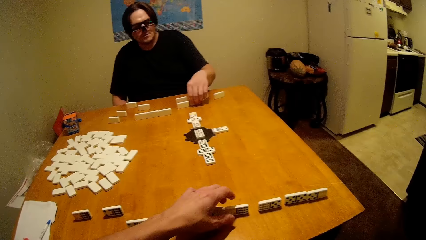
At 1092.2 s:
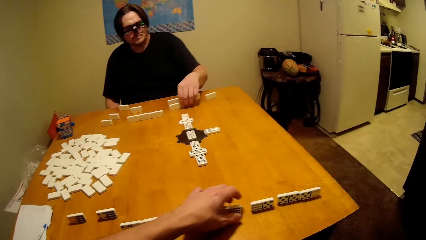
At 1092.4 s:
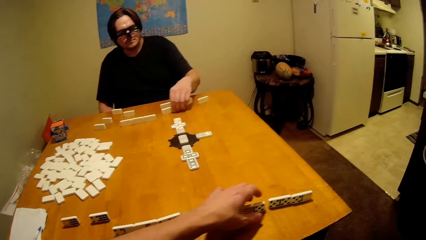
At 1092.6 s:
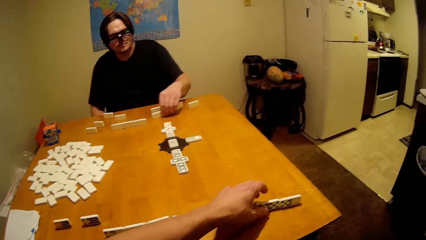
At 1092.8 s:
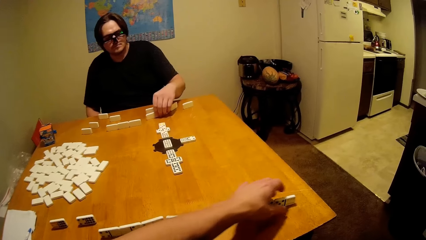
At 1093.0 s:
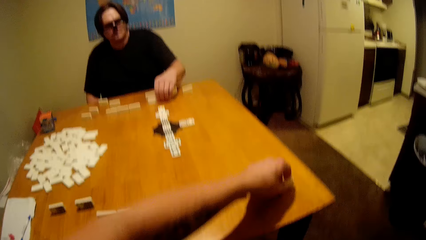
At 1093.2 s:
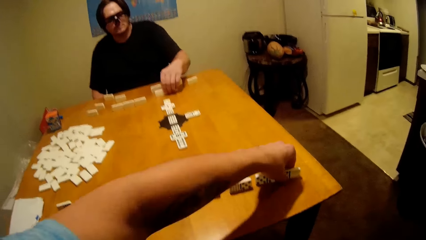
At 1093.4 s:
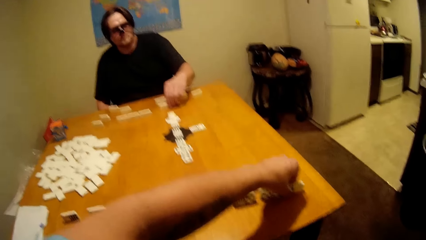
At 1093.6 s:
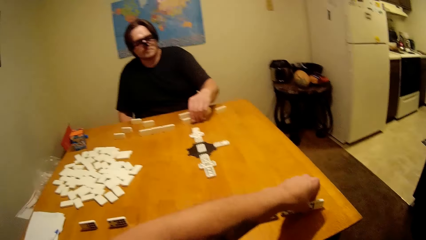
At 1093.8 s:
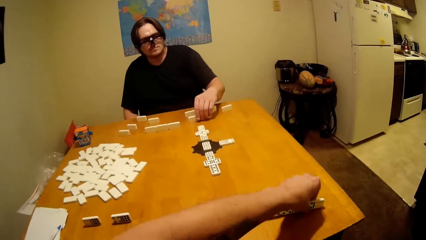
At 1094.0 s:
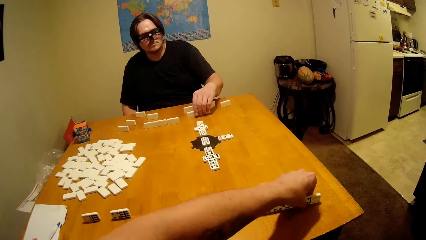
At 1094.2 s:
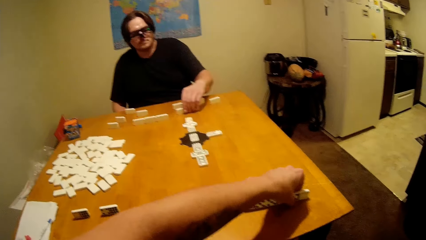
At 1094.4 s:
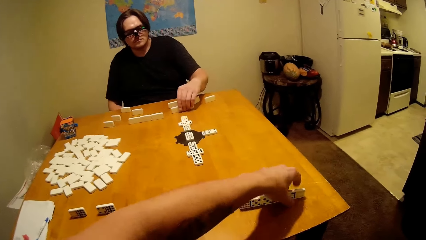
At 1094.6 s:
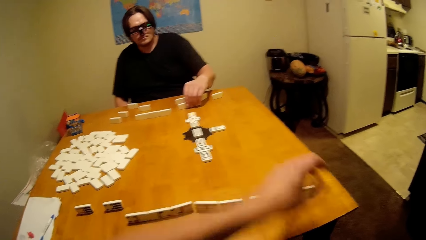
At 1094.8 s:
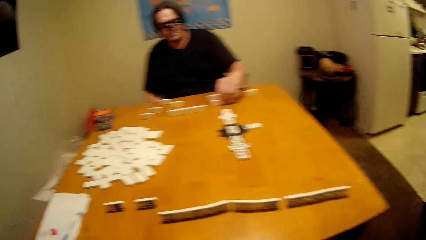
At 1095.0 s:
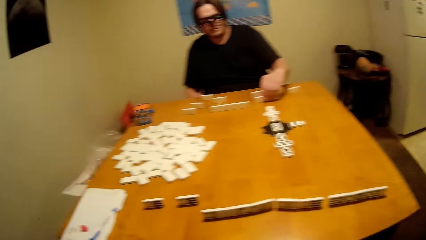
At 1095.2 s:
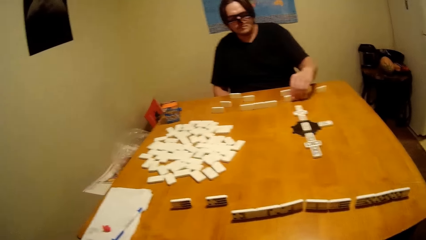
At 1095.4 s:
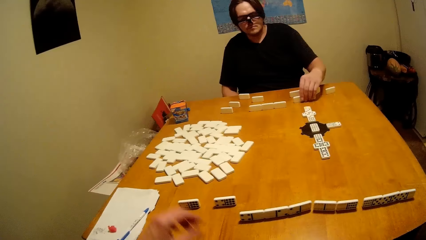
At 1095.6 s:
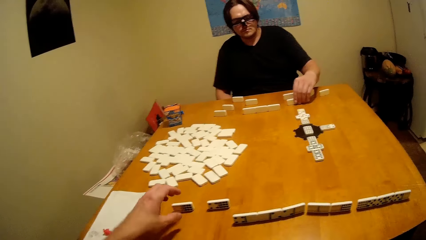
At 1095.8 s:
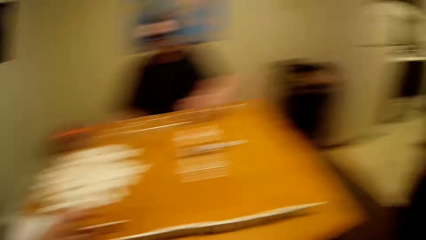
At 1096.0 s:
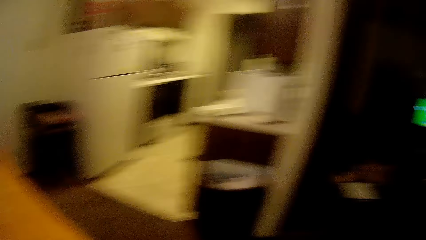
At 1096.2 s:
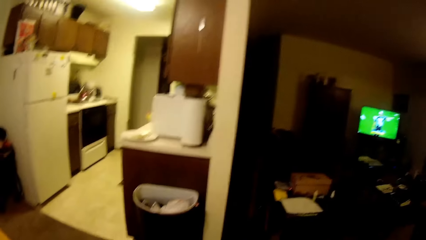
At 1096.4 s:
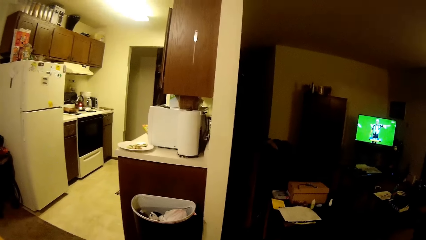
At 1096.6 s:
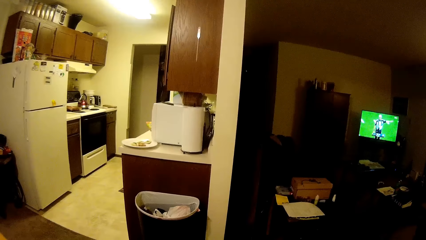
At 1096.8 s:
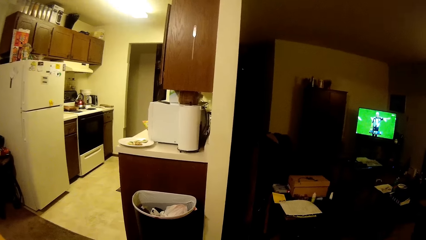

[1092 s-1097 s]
A man puts the dominoes piece down. The camera wearer moves around the house.

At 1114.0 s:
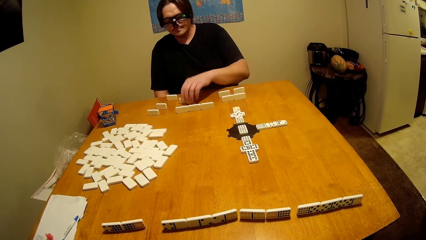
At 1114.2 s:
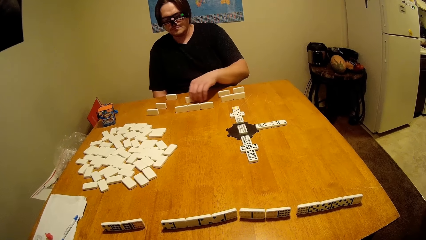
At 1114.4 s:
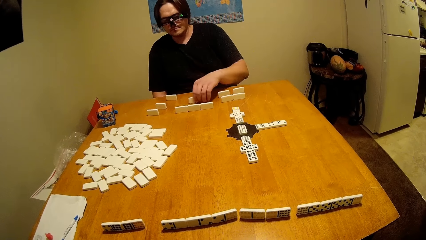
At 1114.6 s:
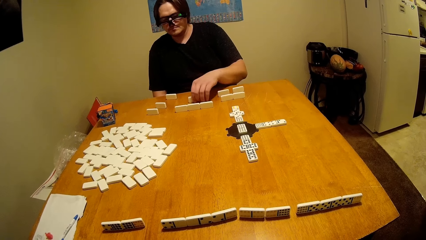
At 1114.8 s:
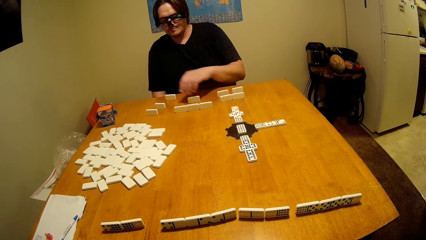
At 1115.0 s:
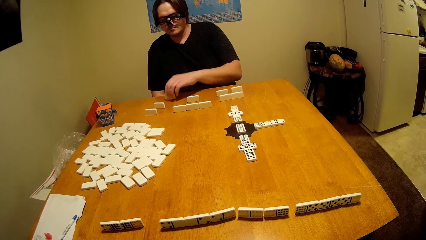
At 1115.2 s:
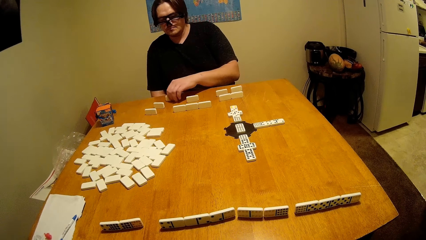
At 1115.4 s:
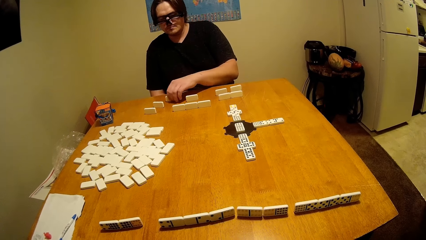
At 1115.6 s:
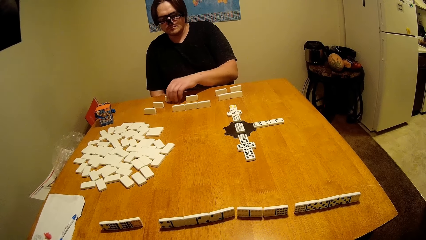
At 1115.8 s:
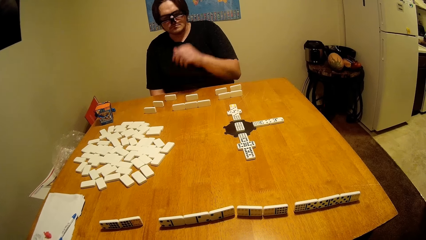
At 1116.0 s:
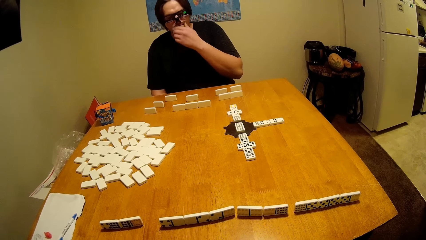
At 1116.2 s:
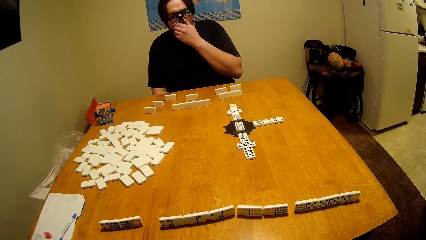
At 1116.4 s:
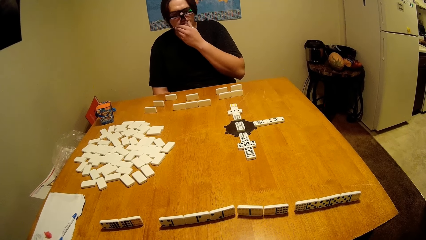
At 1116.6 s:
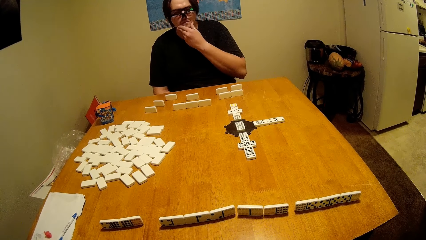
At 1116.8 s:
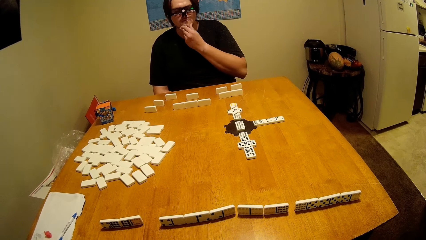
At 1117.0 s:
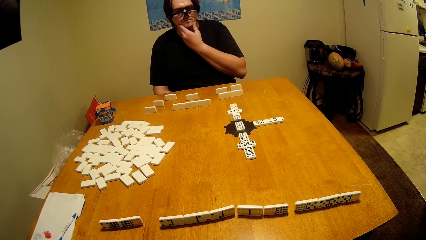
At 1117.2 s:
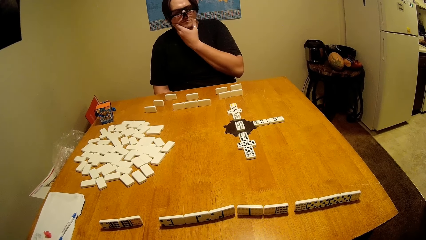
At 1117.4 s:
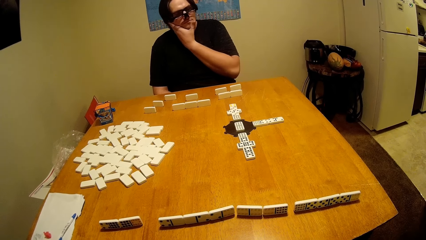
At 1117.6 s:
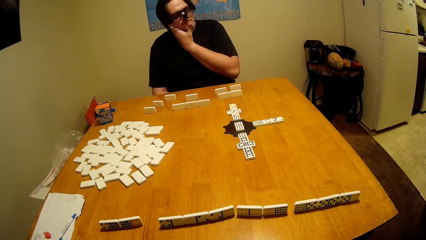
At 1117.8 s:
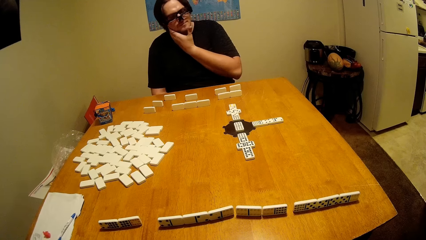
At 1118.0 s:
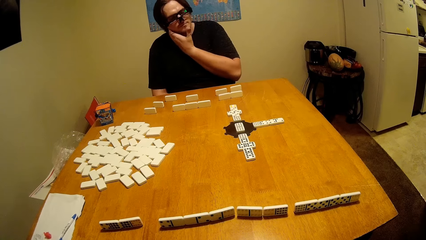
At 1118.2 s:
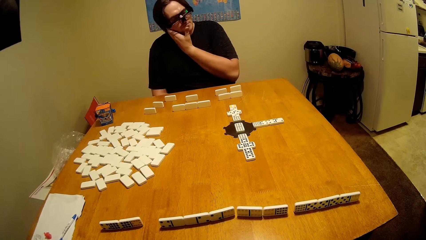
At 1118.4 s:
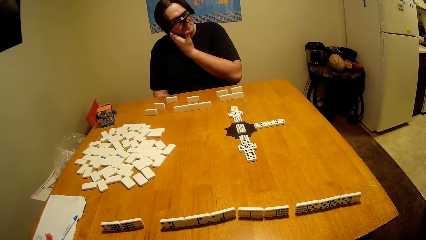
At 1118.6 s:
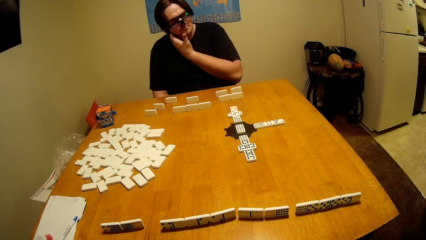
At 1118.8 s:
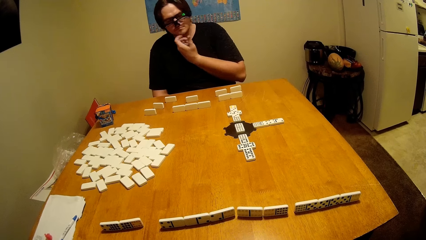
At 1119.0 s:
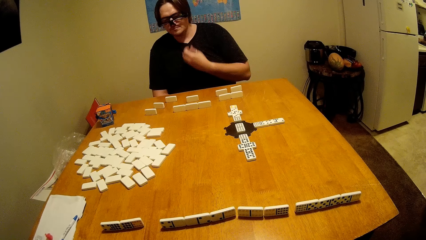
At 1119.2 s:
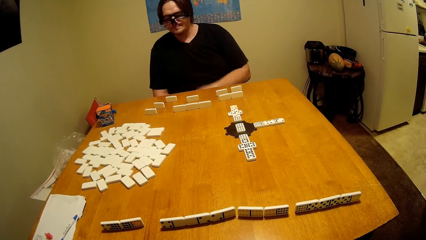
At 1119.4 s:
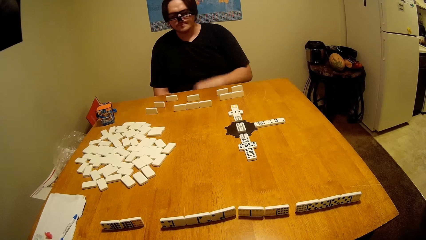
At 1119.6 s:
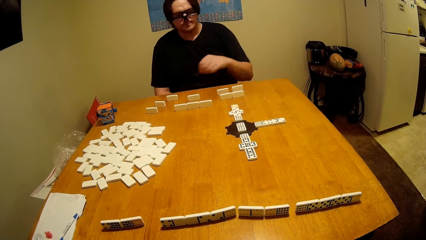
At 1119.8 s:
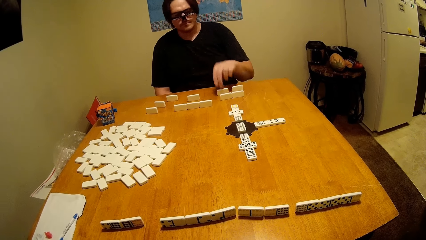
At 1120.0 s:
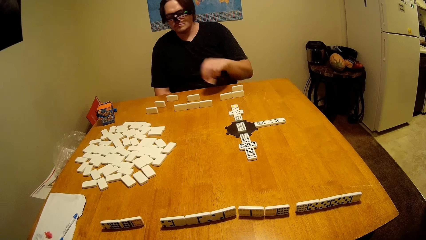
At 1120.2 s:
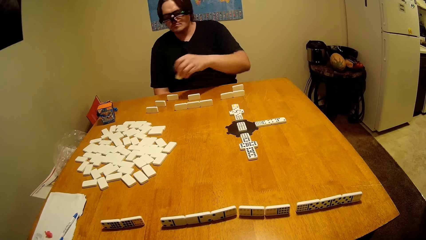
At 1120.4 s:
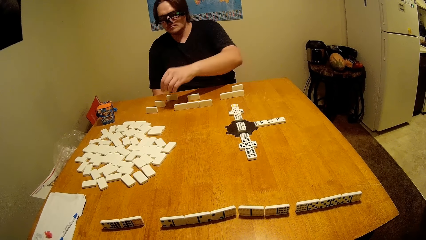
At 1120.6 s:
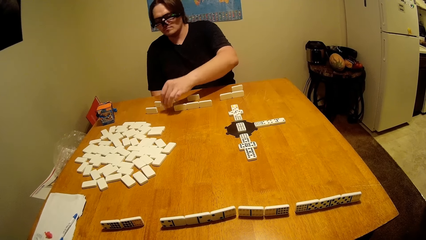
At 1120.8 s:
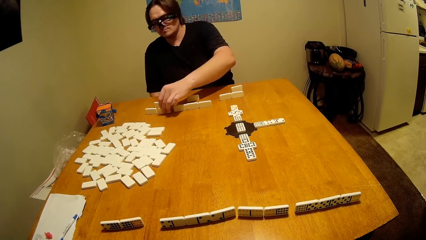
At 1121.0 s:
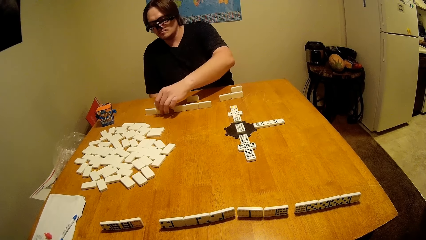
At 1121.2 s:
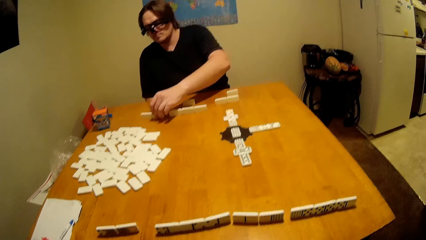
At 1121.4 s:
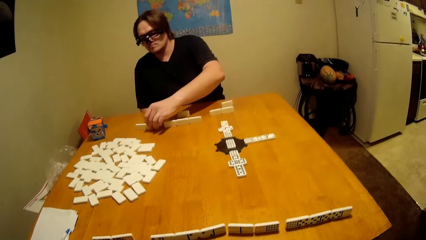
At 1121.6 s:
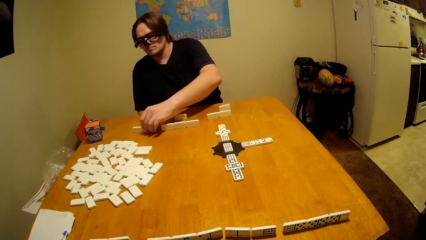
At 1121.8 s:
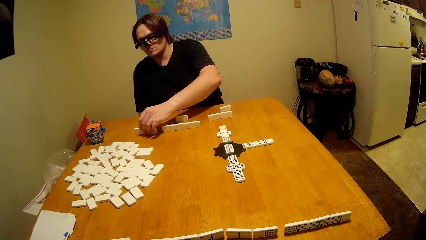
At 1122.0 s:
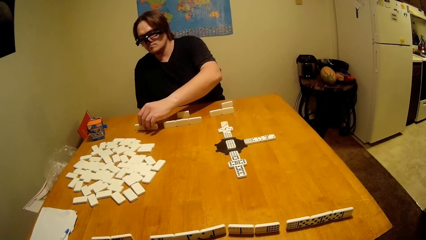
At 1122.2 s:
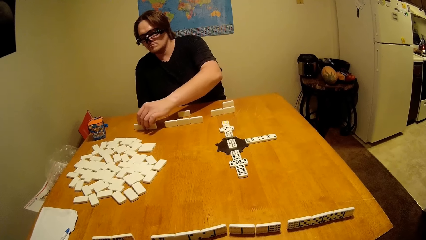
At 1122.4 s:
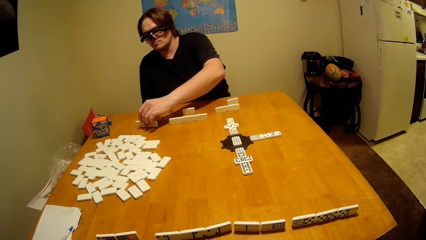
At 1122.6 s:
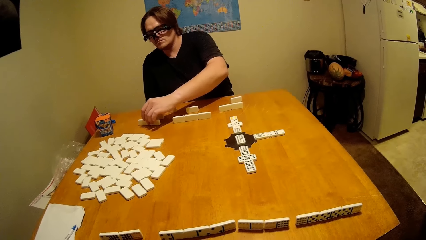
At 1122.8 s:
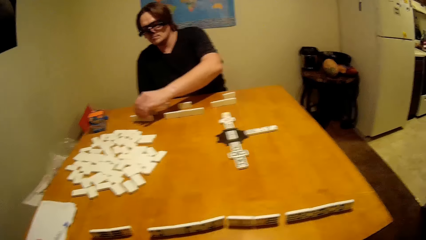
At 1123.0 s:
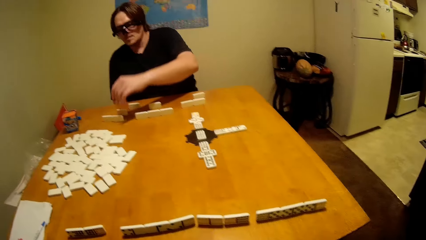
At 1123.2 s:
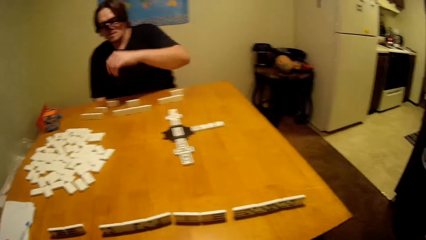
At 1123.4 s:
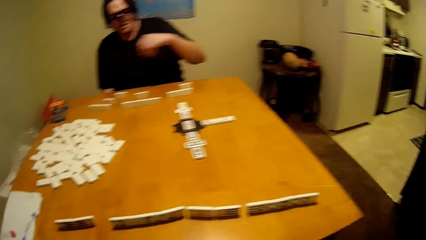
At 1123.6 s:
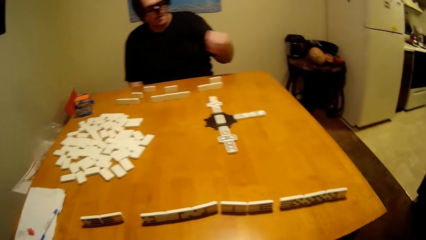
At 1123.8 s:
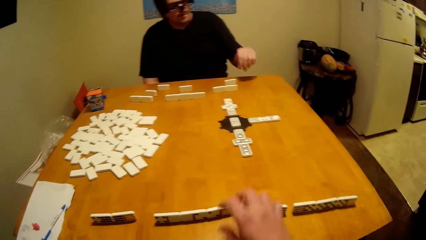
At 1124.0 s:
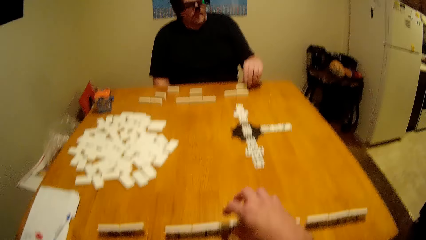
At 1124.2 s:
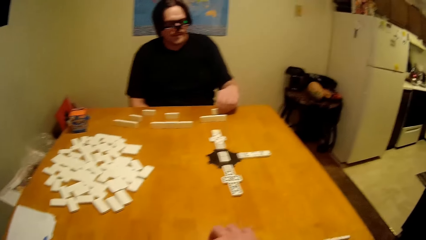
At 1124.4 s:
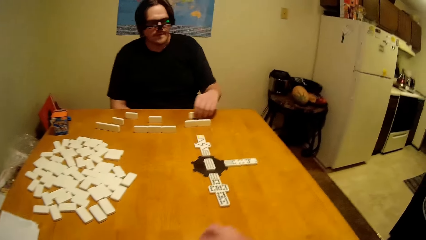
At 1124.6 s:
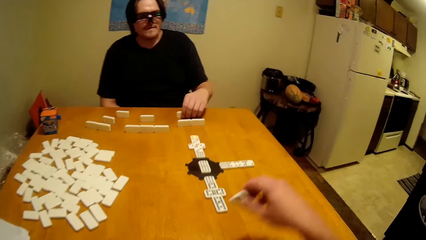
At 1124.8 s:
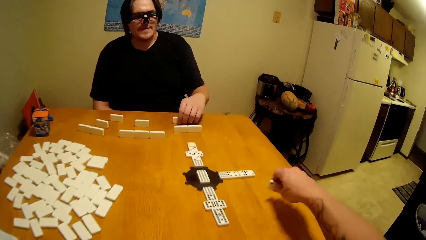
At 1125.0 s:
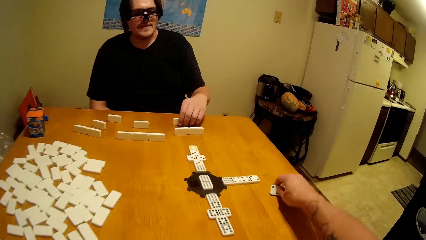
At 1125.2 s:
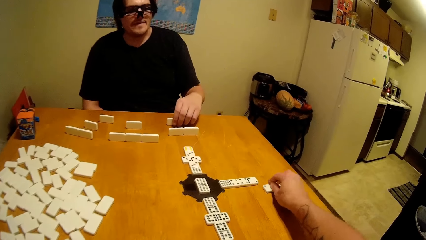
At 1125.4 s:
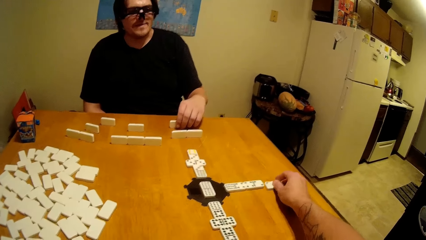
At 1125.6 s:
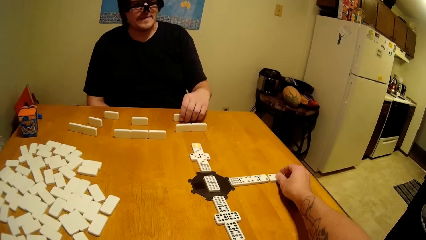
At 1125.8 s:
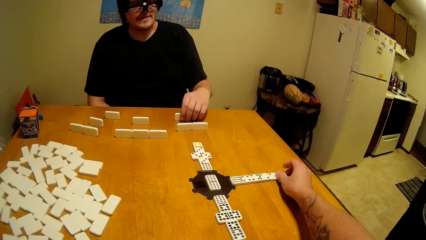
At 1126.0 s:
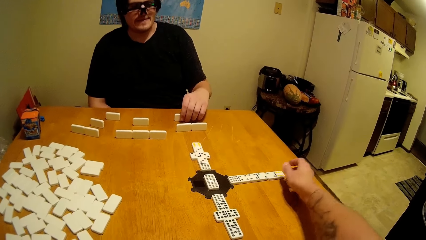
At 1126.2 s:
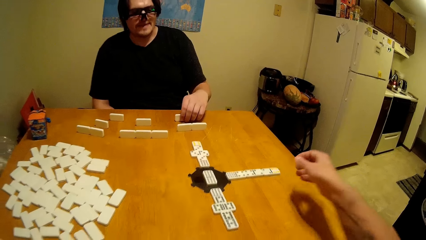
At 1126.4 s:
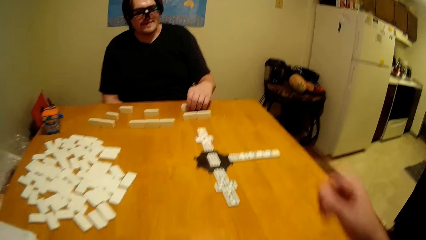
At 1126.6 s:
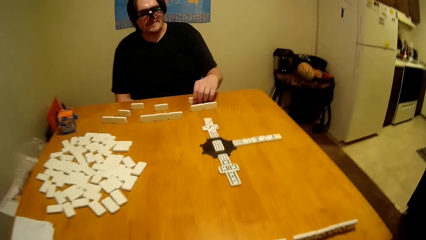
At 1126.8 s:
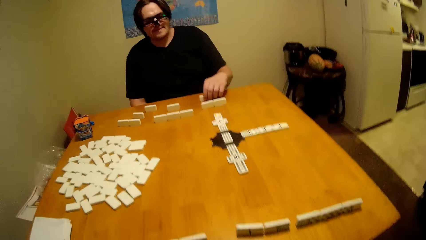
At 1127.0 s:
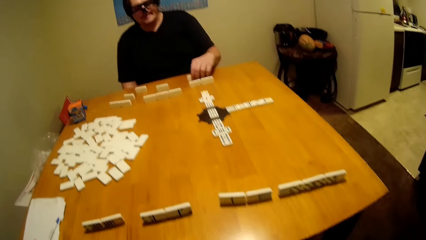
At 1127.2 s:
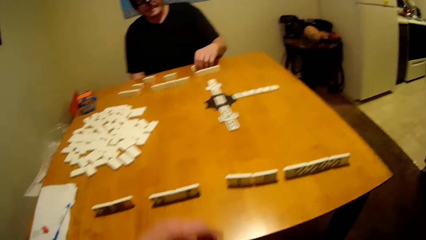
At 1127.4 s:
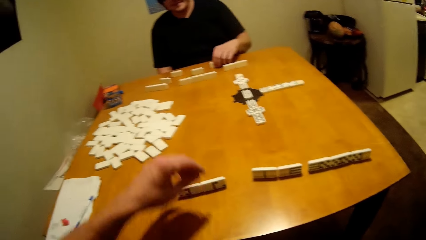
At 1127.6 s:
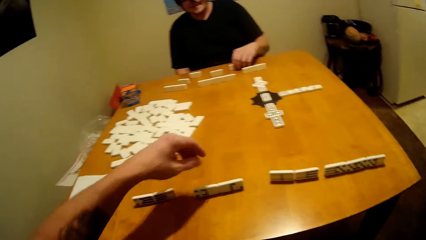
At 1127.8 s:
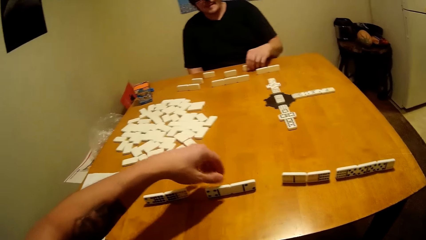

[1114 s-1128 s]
A man touches the dominoes piece. The man touches the face. The man takes the dominoes piece and puts the dominoes piece down. The camera wearer plays a dice. They put the dominoes piece down.
